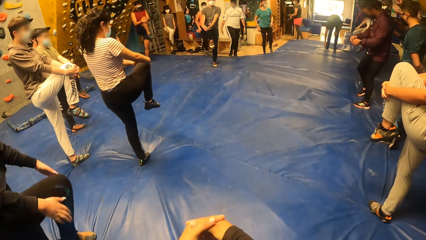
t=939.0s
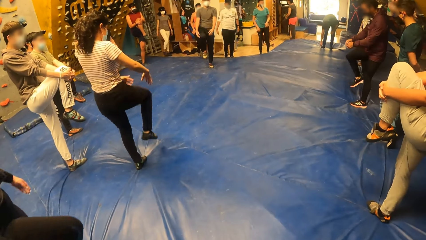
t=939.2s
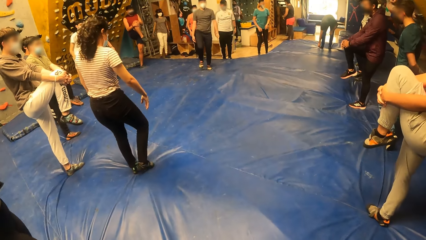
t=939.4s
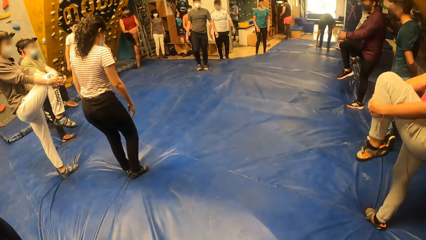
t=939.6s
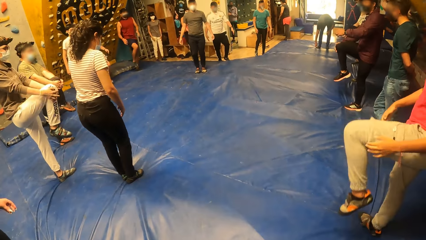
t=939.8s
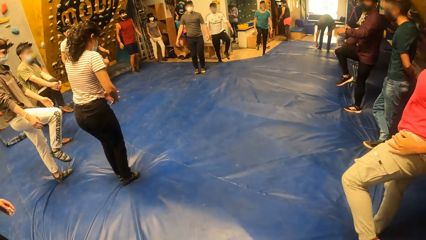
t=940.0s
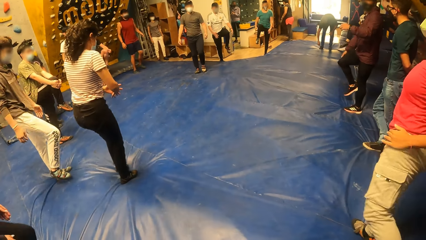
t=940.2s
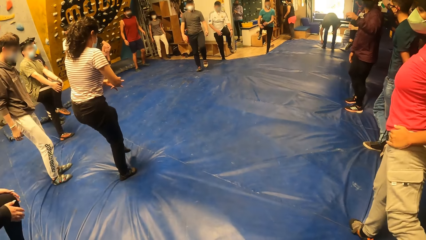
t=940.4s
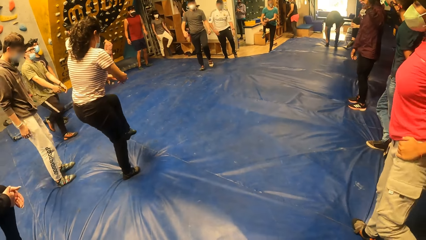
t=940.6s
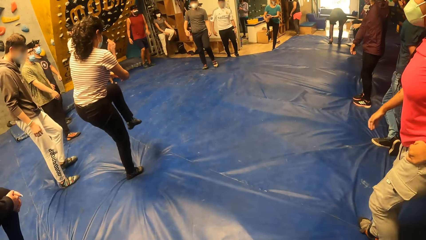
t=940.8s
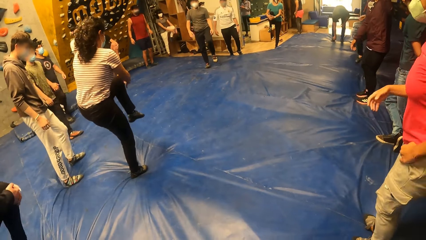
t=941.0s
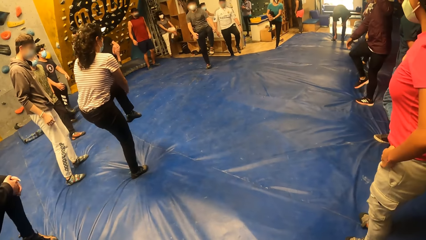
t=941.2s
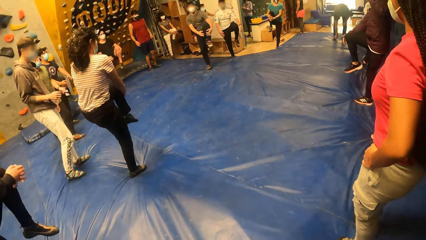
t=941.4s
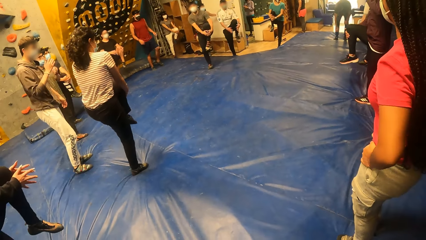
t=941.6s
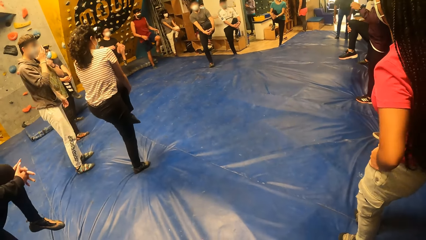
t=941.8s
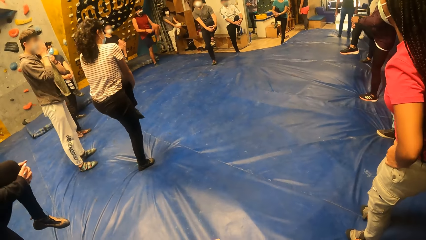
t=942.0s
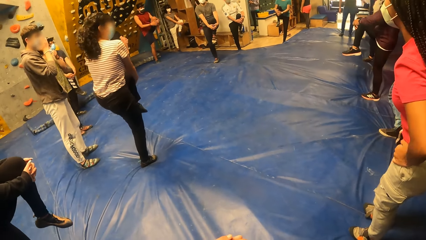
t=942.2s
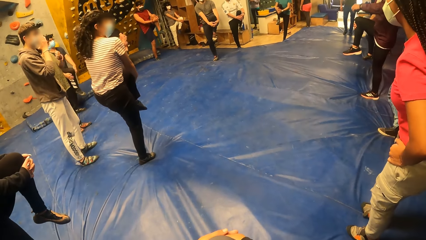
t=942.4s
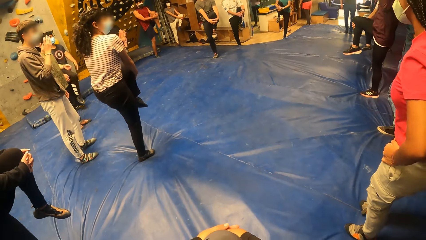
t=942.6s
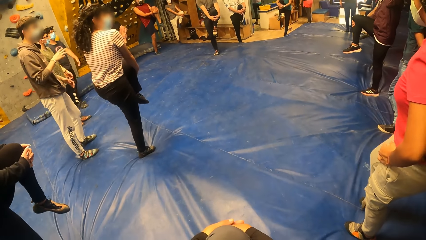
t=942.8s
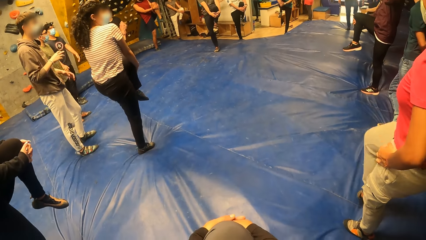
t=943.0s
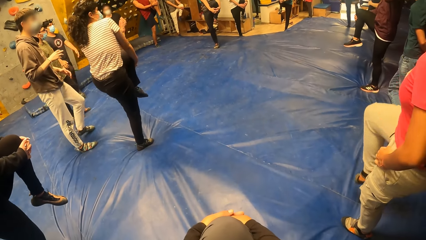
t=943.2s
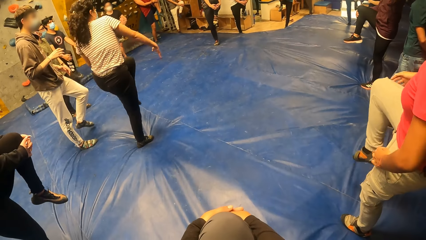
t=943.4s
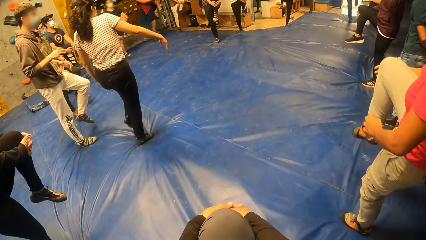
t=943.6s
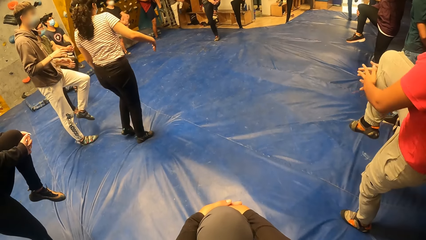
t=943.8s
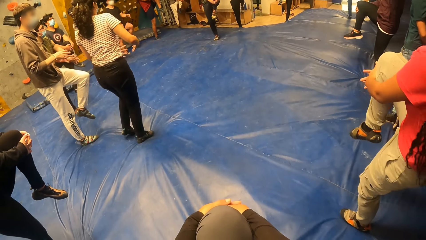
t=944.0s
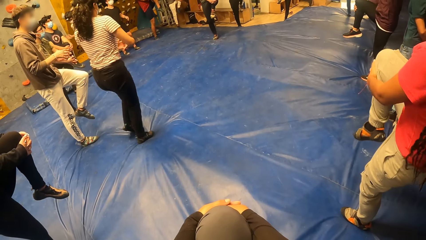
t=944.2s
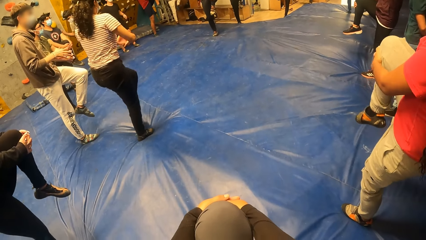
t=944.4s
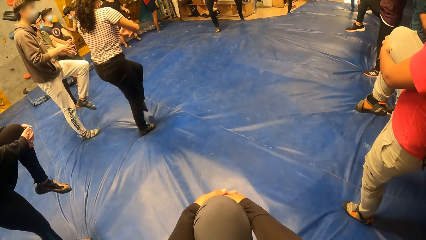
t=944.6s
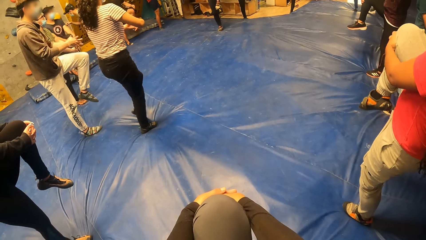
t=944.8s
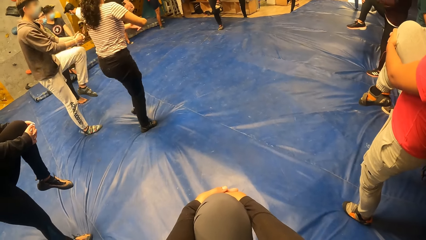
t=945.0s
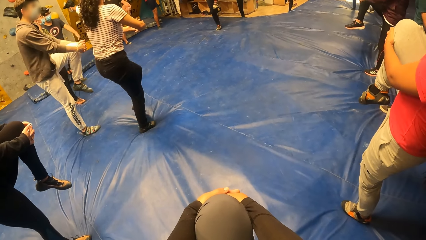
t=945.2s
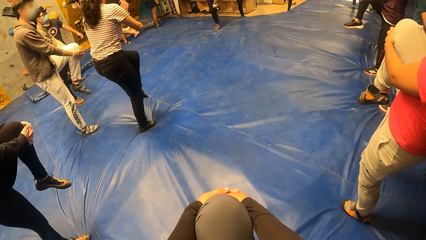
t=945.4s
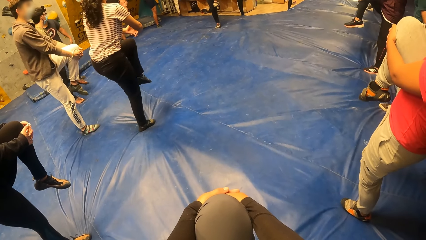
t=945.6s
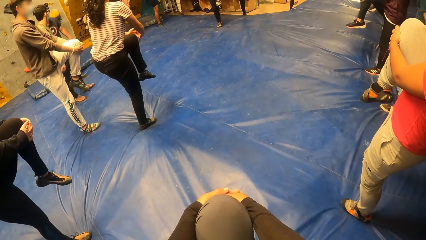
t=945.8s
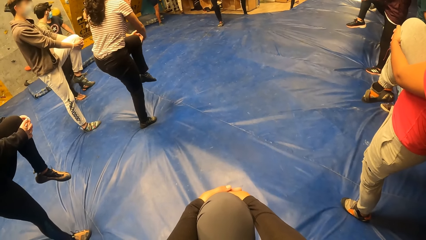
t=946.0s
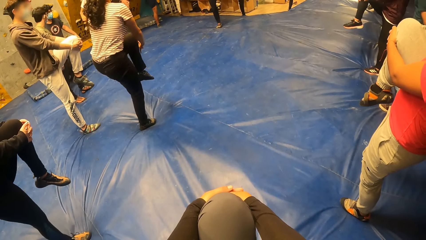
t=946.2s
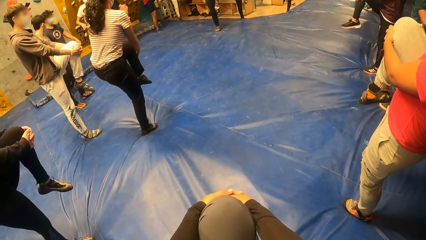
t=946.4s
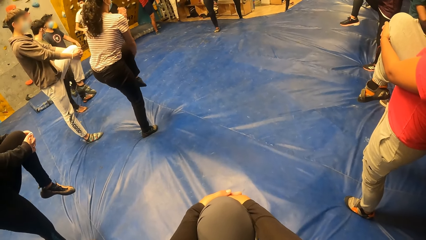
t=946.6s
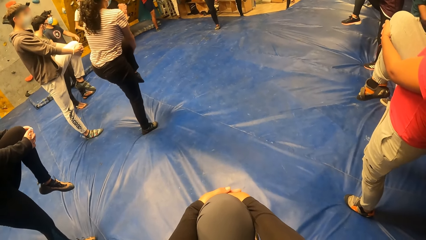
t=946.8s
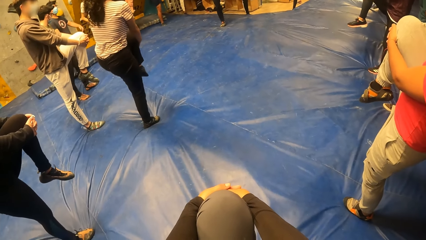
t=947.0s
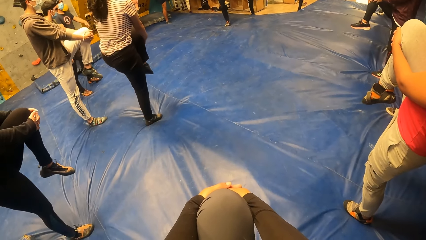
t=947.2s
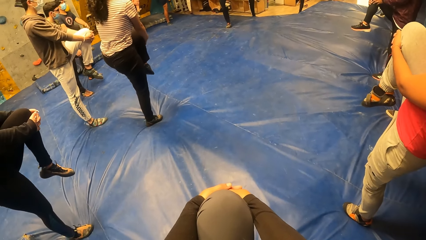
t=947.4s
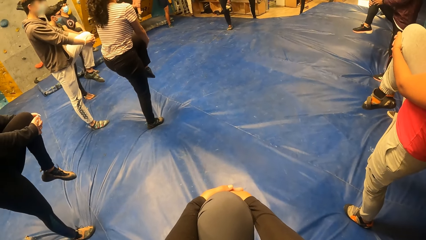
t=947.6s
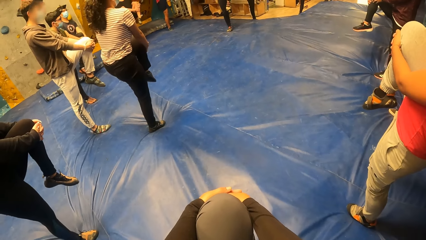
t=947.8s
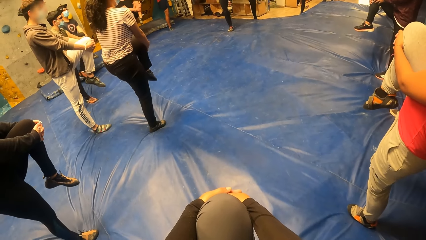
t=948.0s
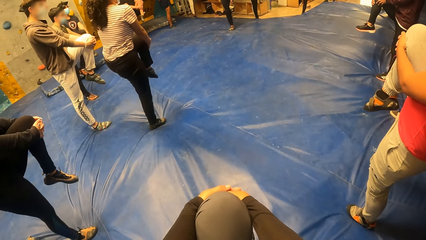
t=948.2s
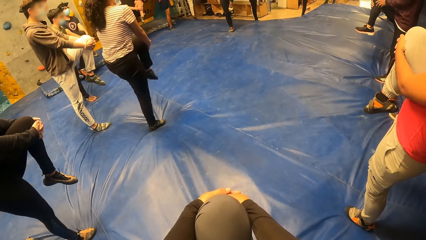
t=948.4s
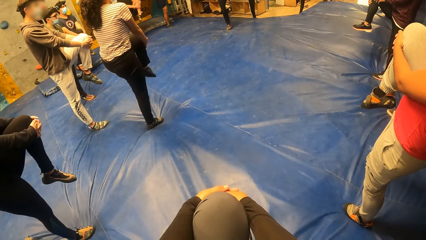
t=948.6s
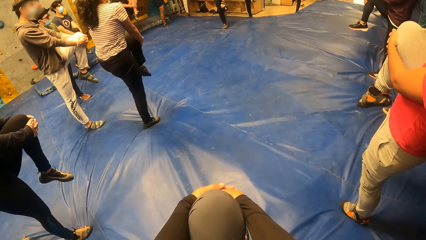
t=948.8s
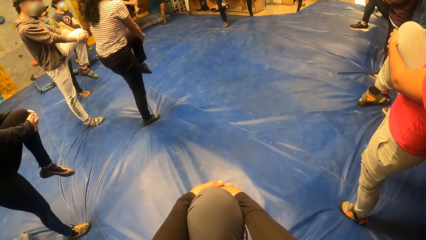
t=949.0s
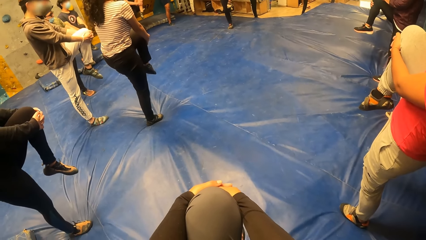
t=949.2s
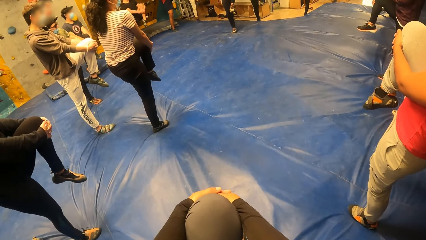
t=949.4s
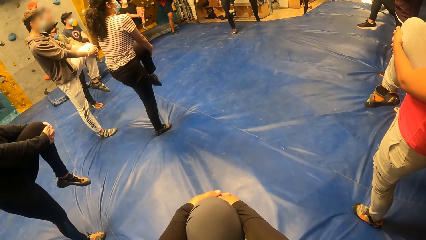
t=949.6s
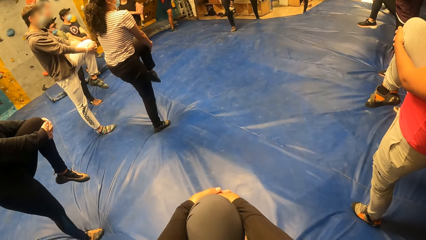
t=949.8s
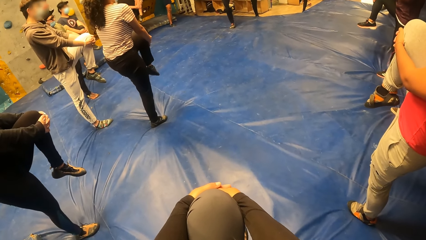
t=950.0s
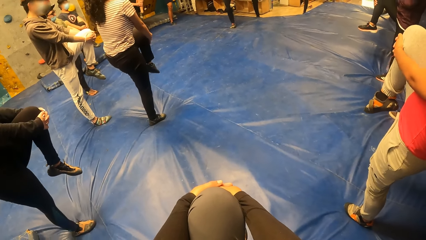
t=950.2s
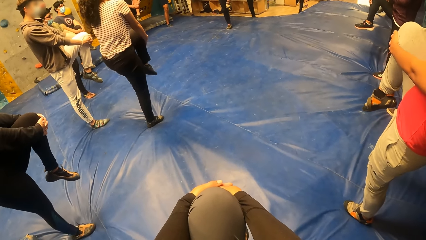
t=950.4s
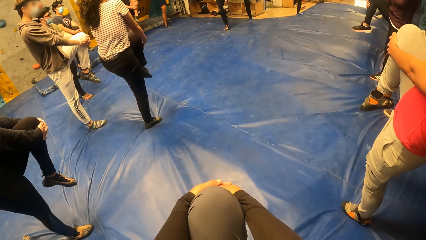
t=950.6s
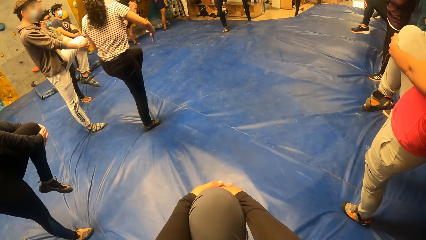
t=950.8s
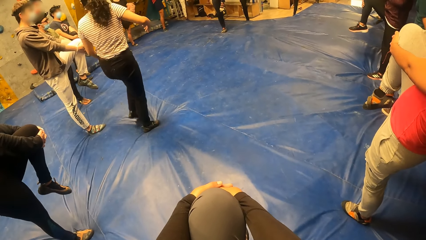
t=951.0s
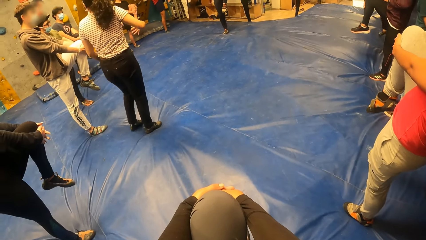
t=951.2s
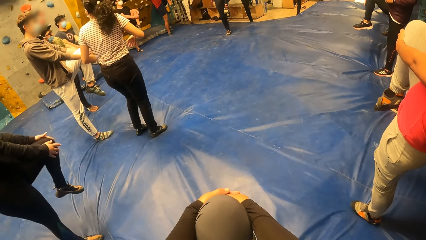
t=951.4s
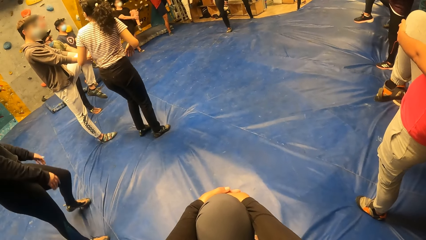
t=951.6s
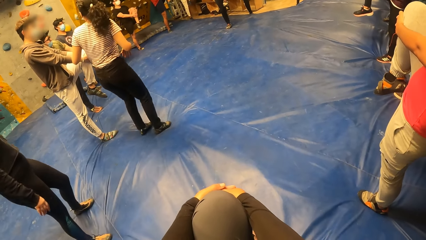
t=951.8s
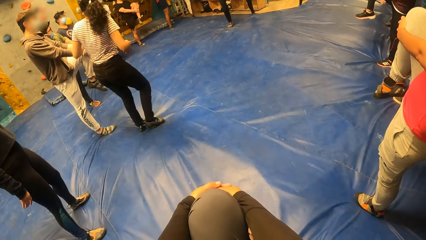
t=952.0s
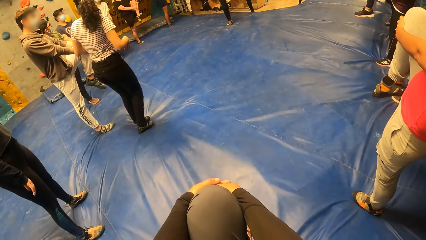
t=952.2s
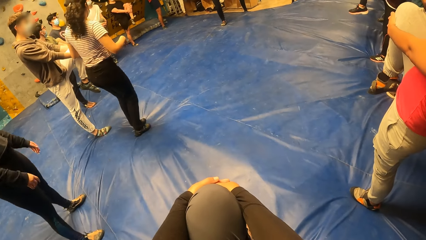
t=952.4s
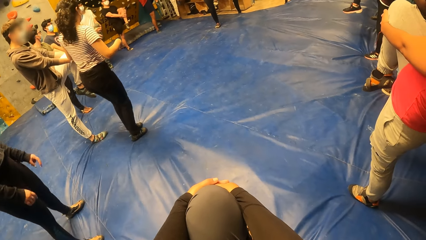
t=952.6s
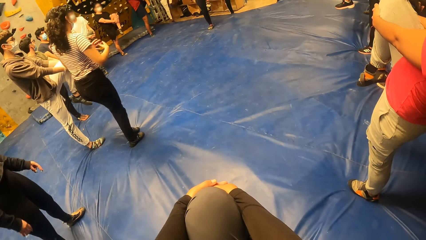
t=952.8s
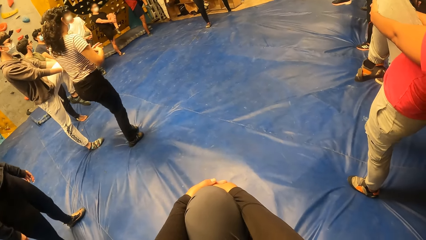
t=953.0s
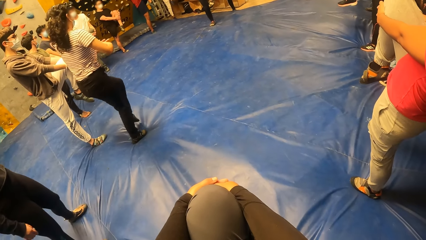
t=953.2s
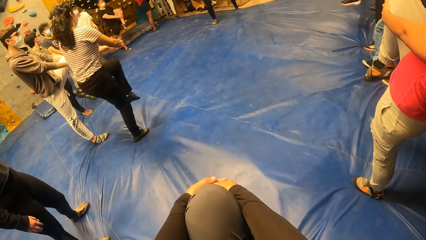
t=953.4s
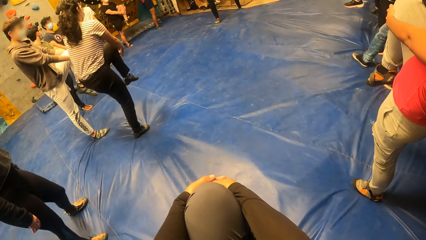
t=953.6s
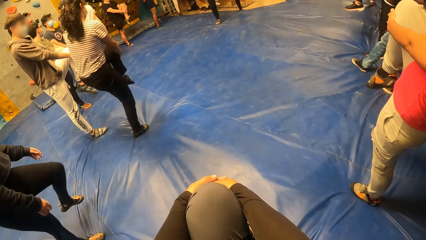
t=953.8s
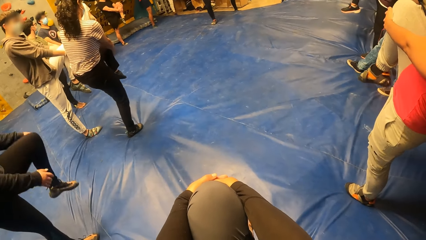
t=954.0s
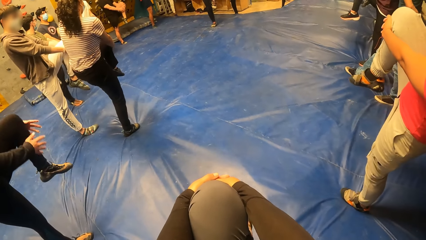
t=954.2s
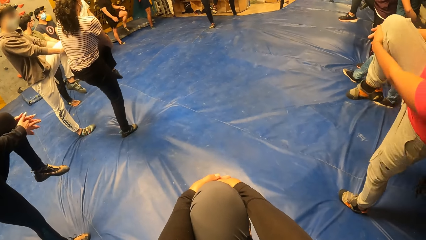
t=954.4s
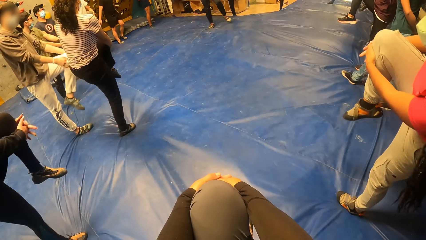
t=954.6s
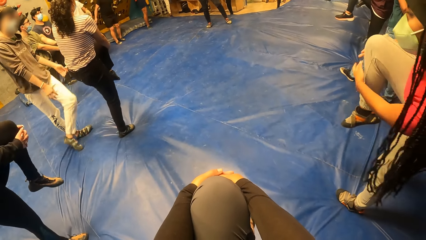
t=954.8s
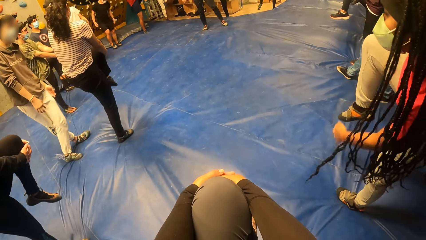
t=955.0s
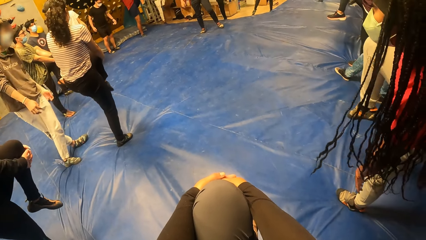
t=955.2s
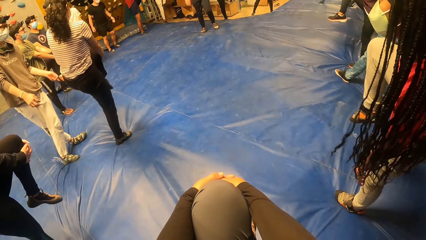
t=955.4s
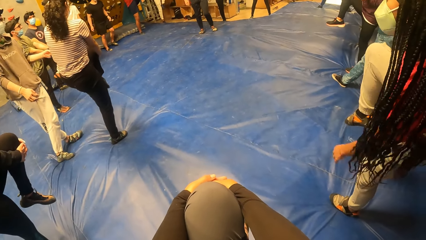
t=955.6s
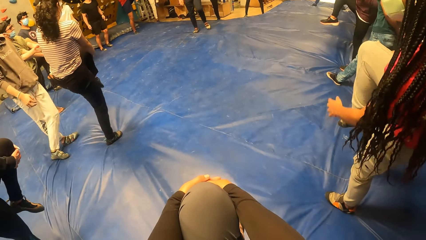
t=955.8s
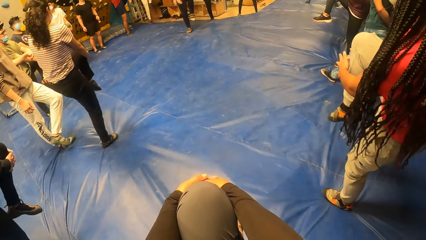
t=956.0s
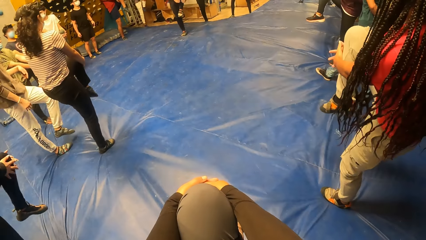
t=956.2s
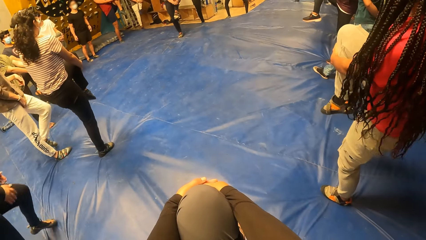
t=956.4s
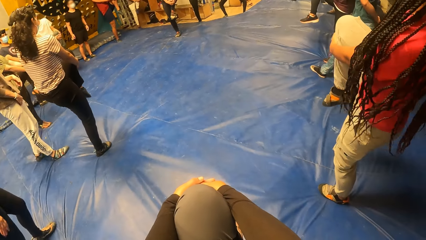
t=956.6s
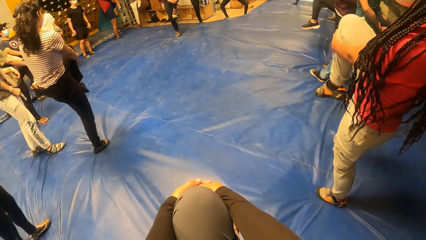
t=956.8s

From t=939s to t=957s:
The camera wearer puts the leg down. They hold the leg up.
